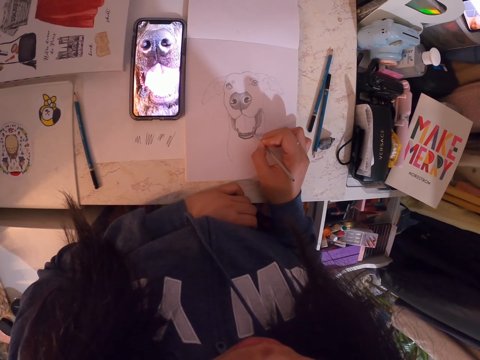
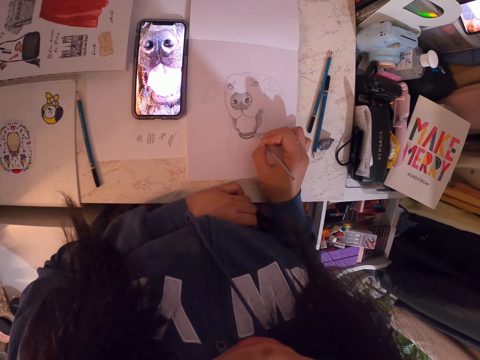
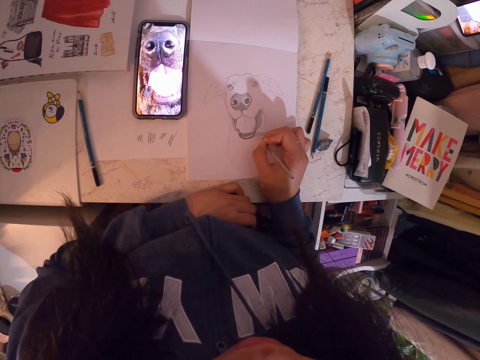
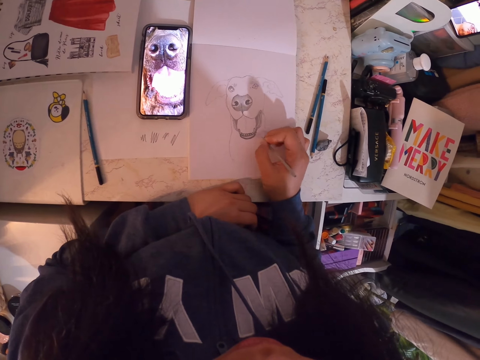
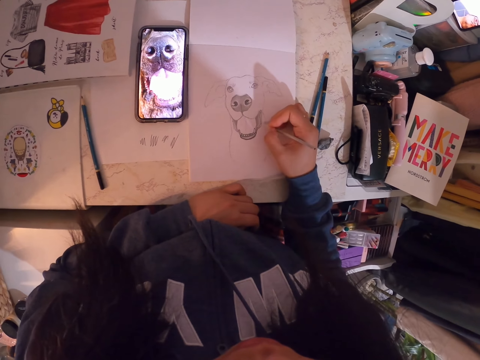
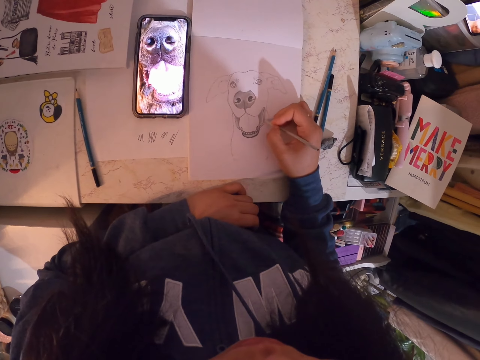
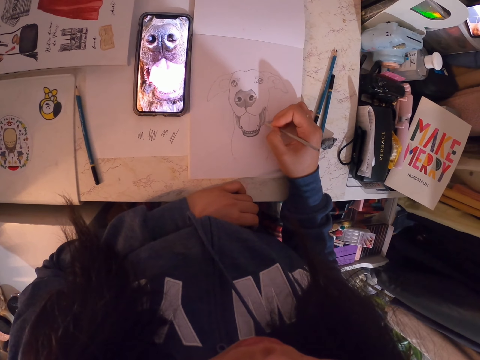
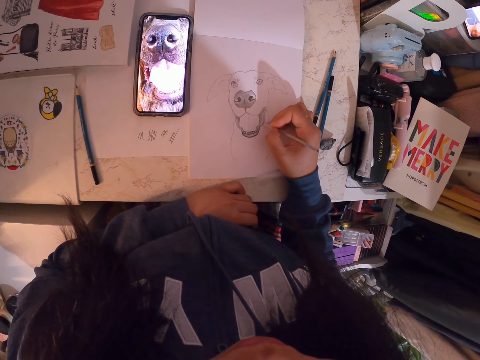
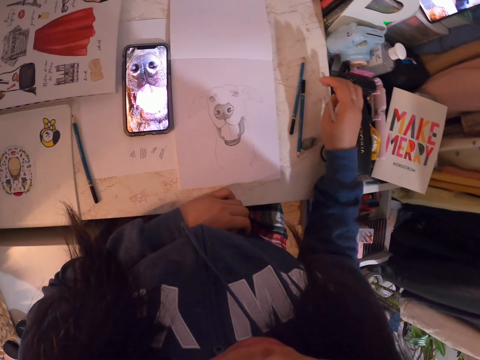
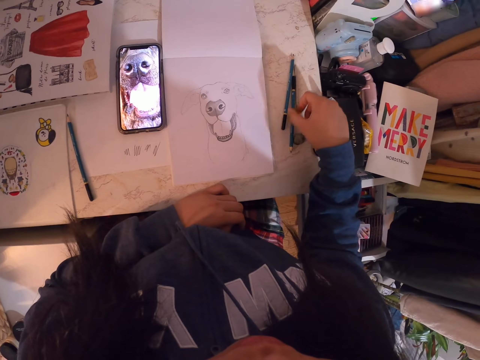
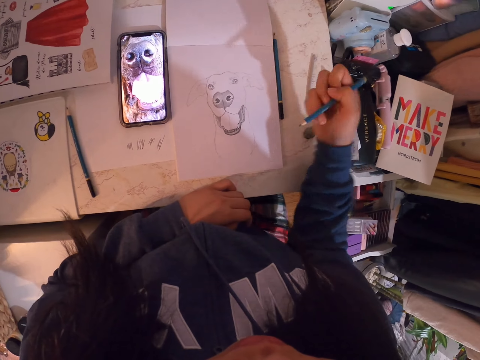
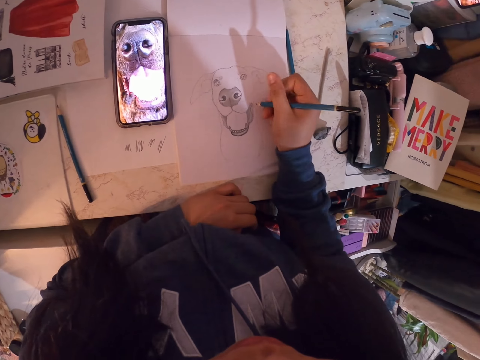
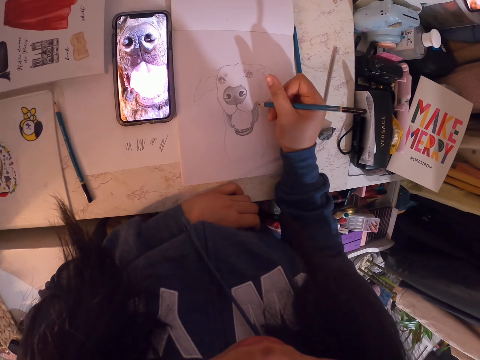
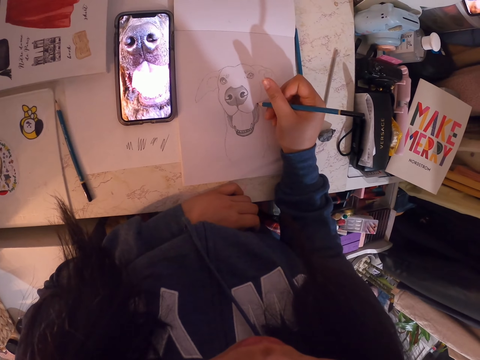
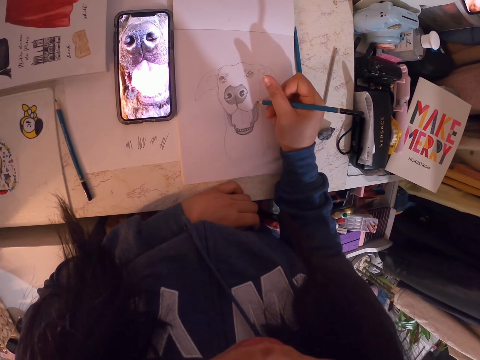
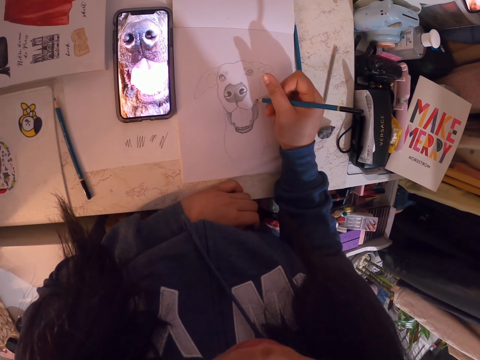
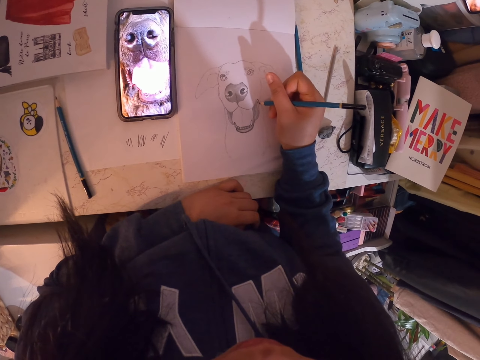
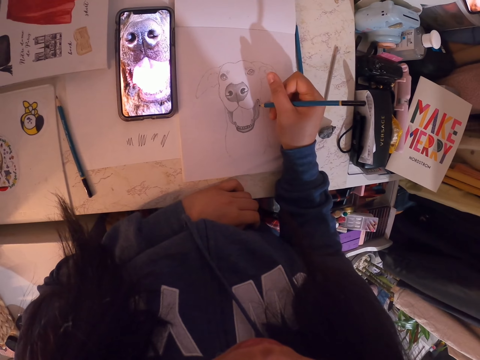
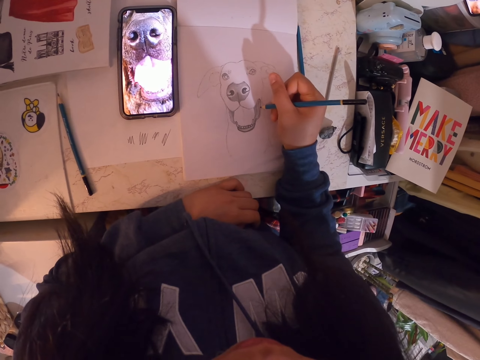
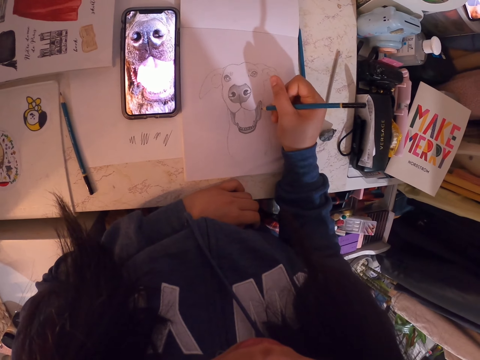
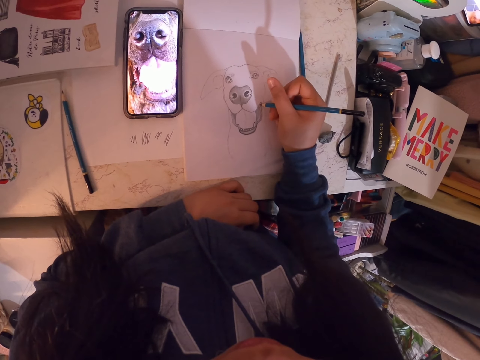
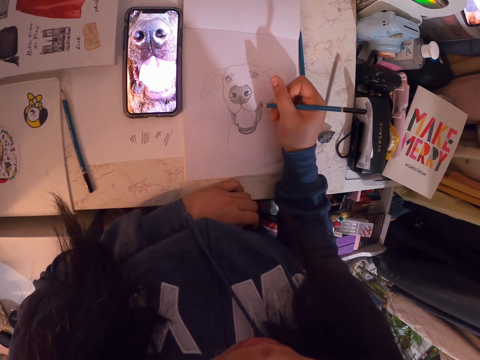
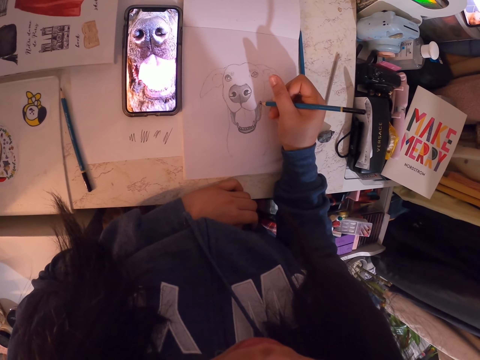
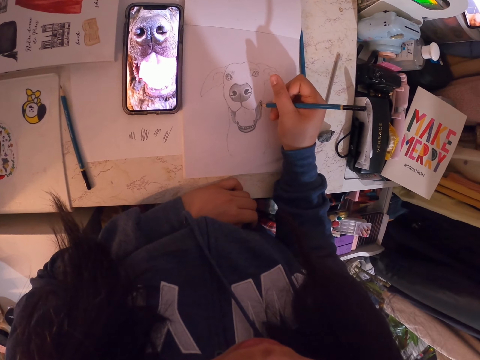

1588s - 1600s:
The camera wearer moves the hand. They draw on the book. They put the pencil on the table. They pick up the pencil. They draw the image on the book.

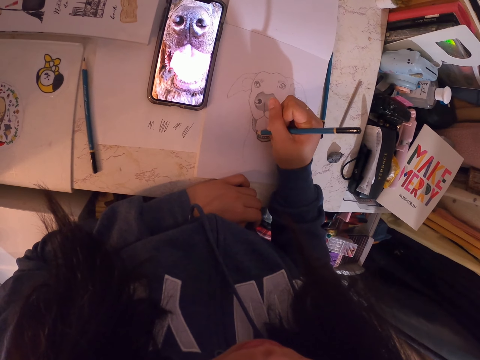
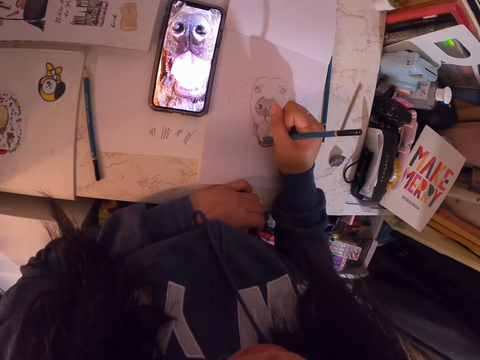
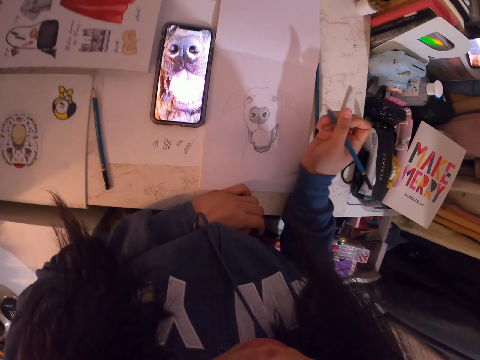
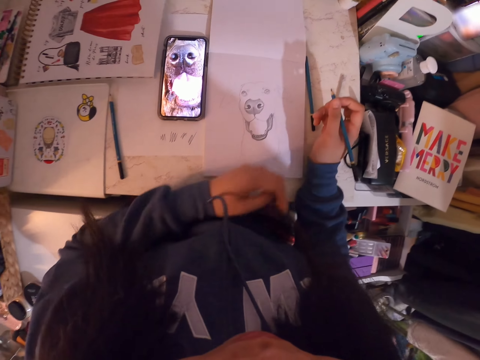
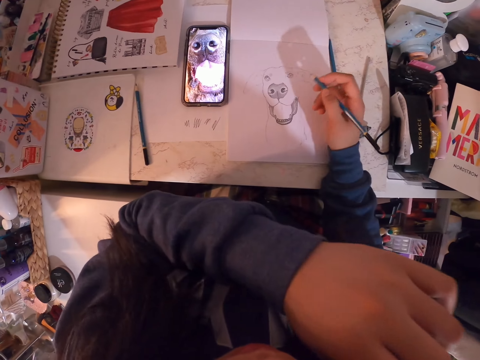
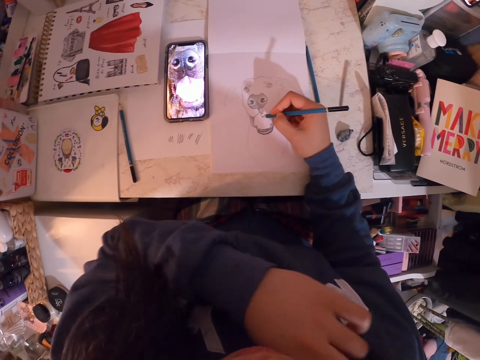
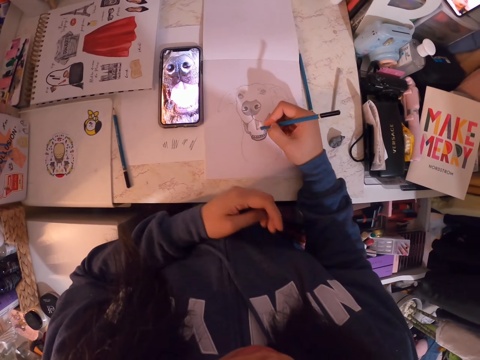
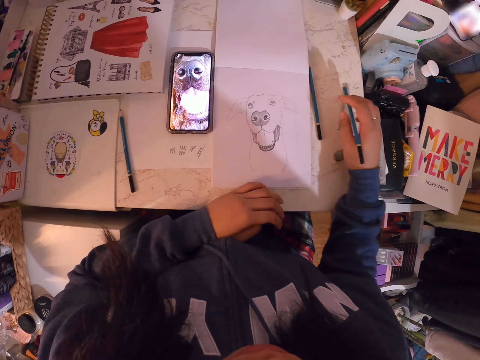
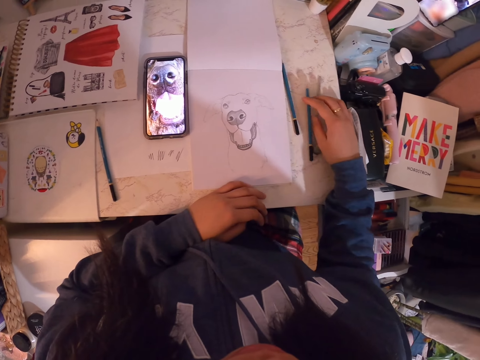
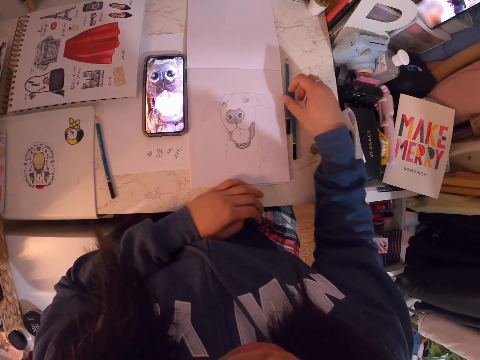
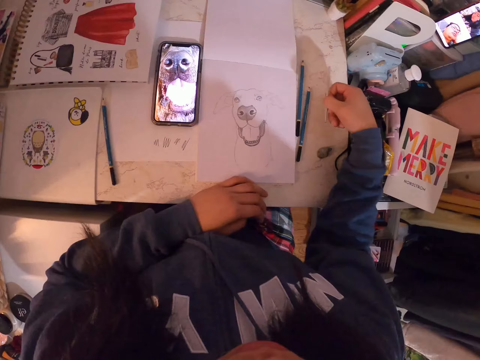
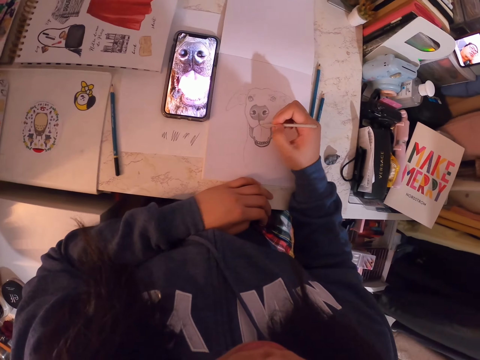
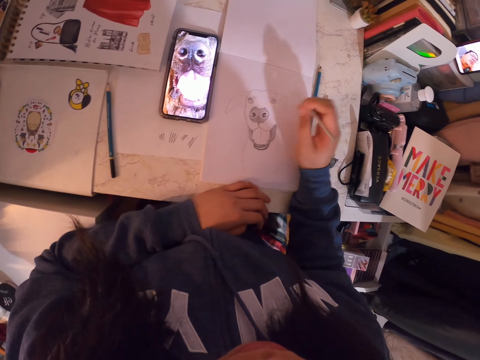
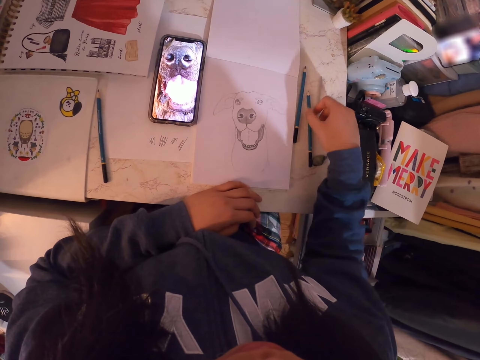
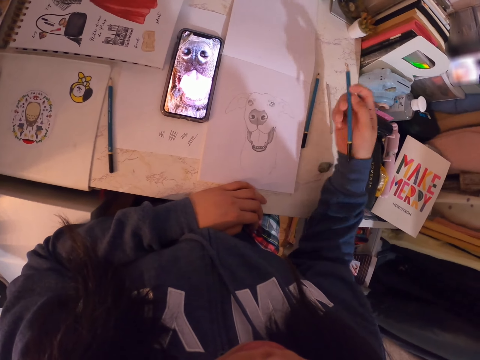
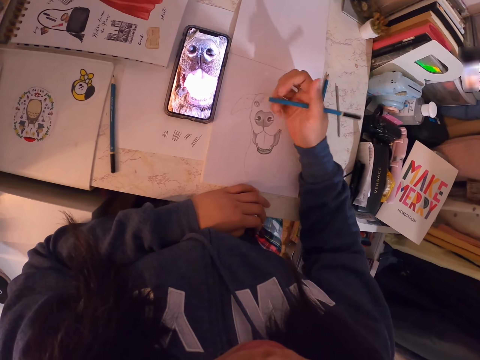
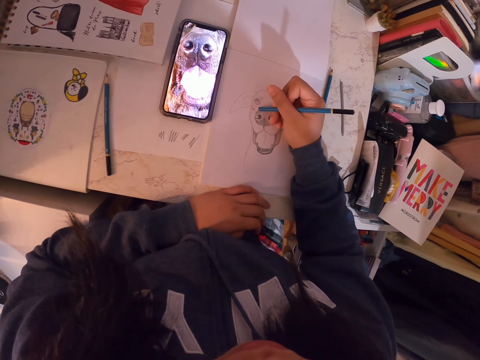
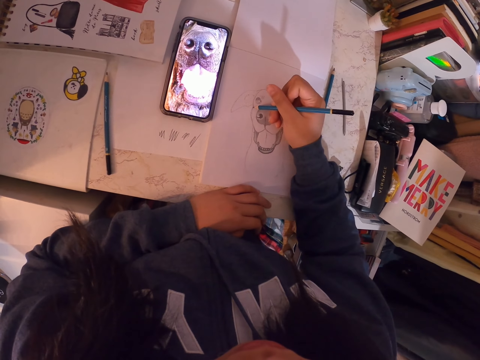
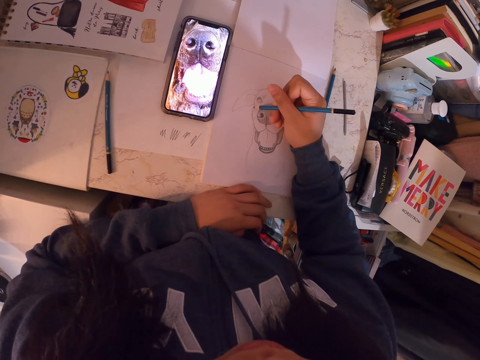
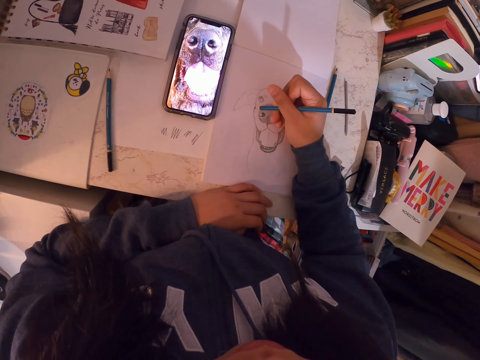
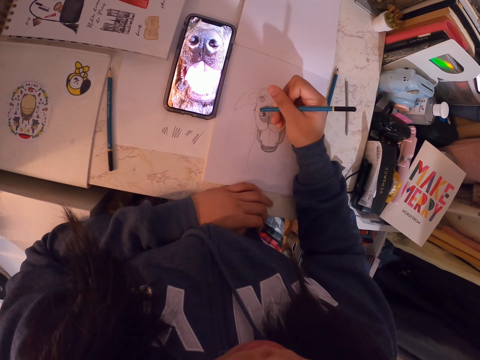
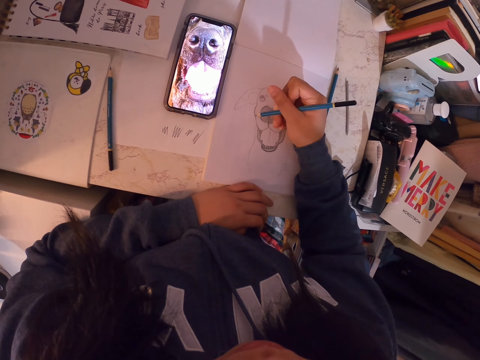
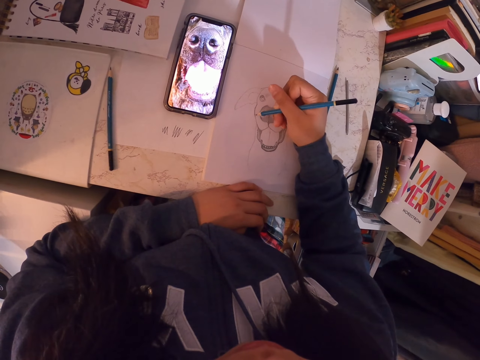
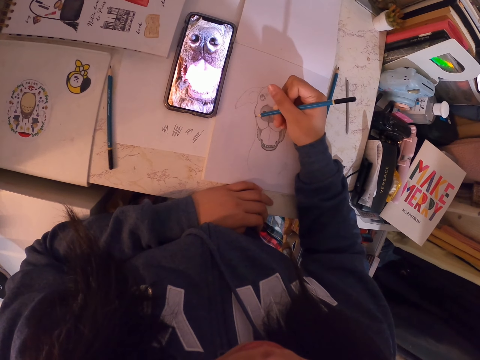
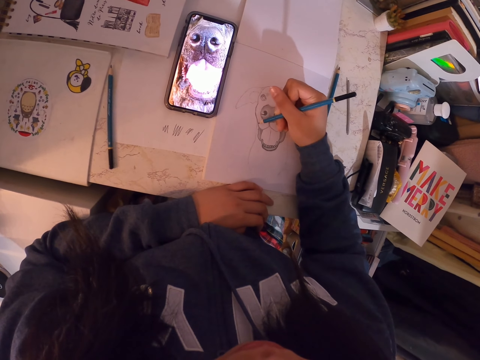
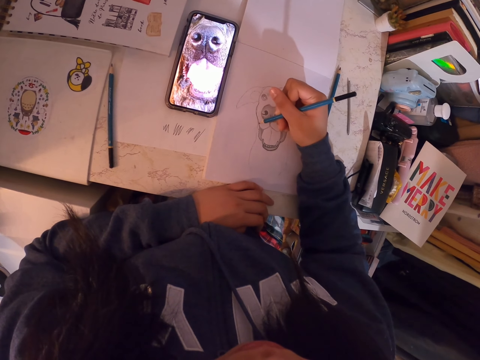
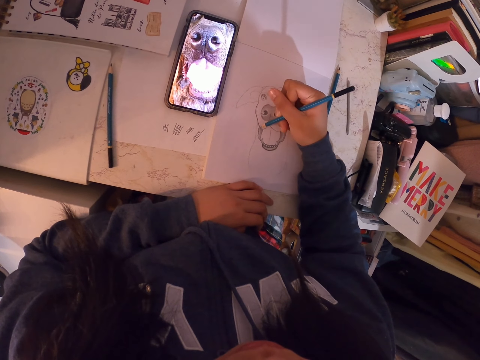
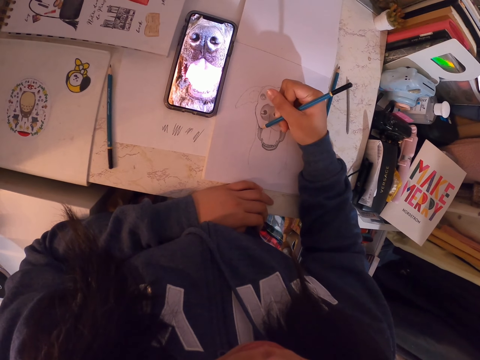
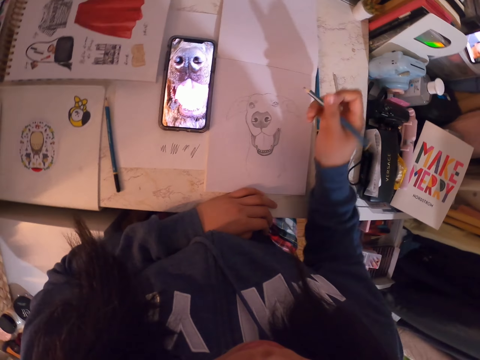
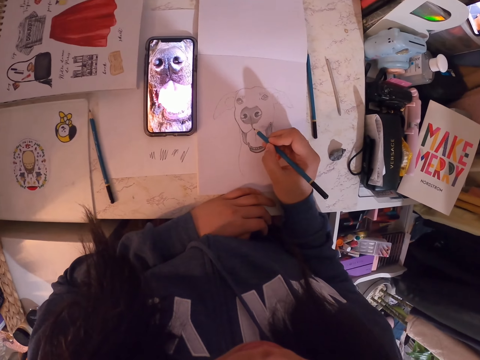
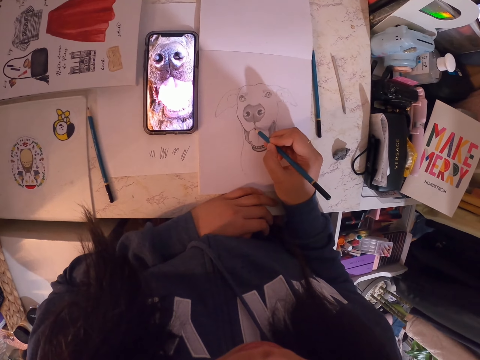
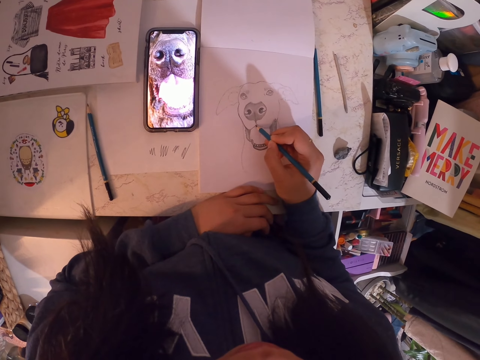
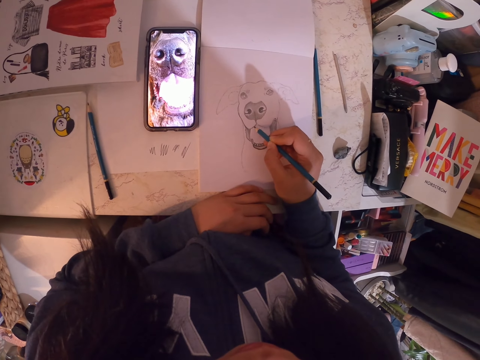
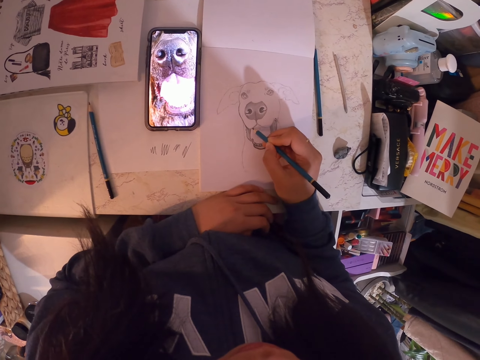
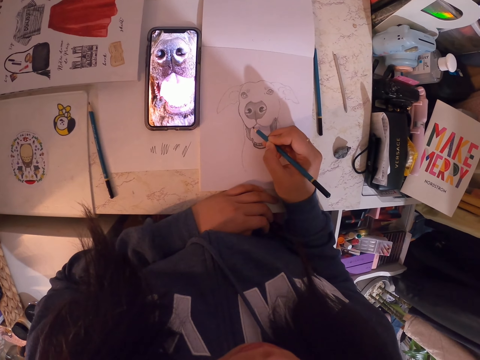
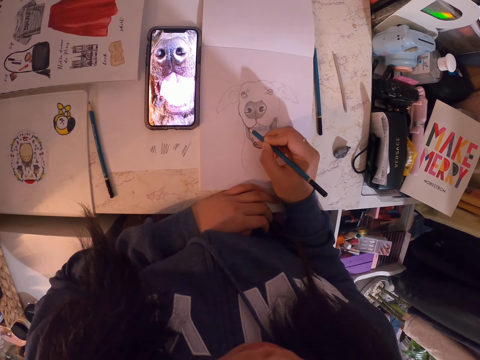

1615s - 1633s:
The camera wearer holds the pencil. They stare at the image. They do something with the left hand. They lift the left hand. They draw the image. They put the left hand on the table. They put the pencil on the table. They pick up the small pencil. They draw on the book. They put the pencil on the table. They pick up the pencil. They hold the pencil. They draw the image on the book. They move the hand. They draw on the book.
